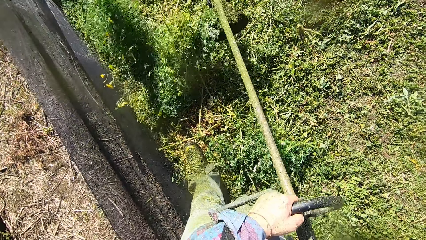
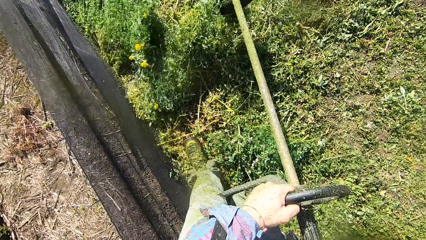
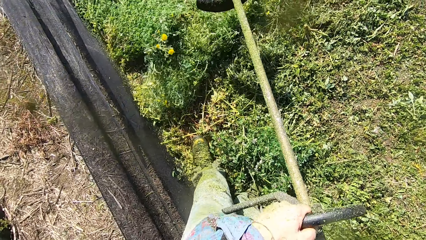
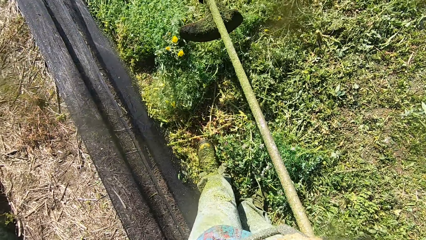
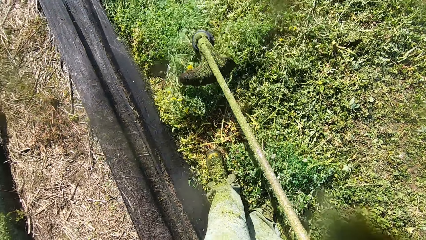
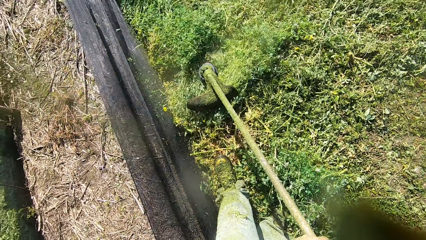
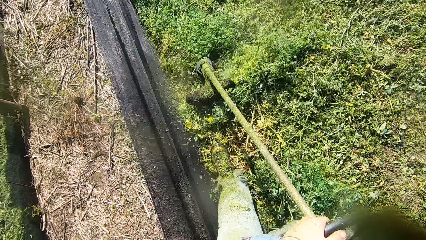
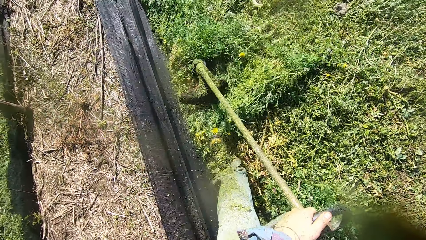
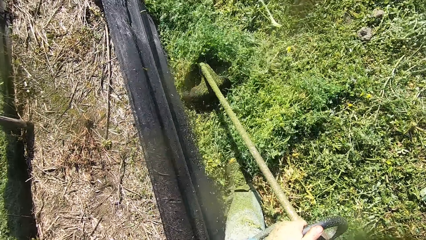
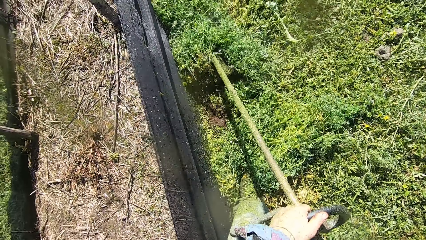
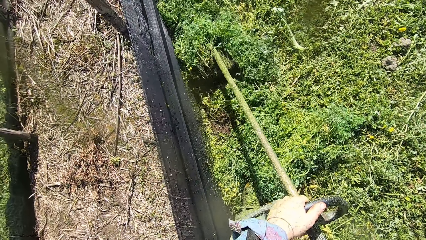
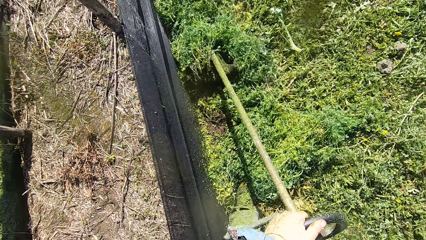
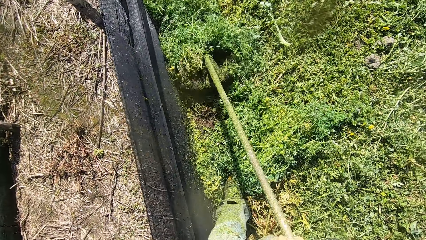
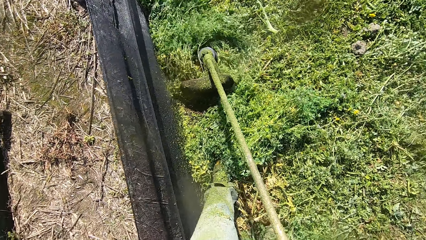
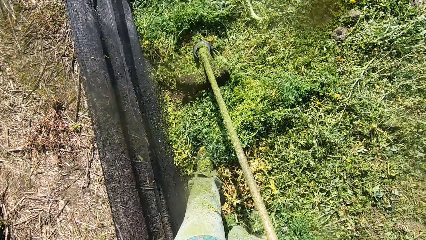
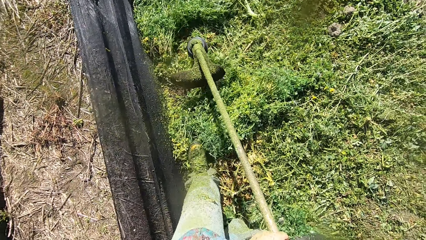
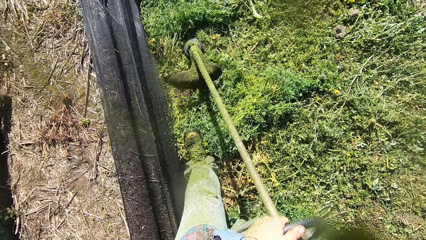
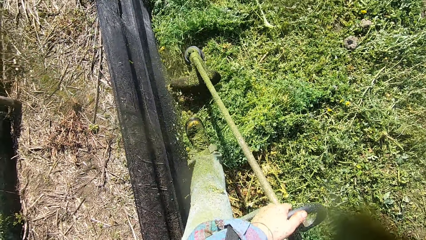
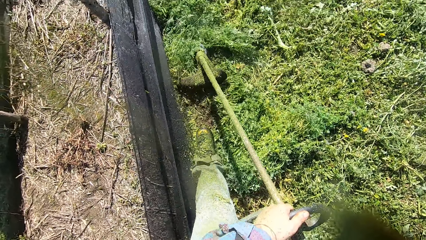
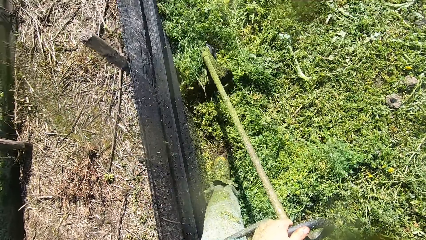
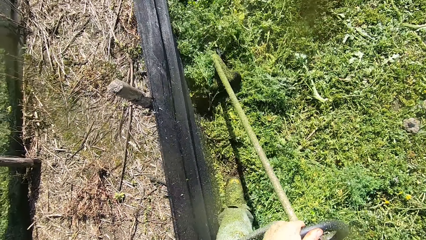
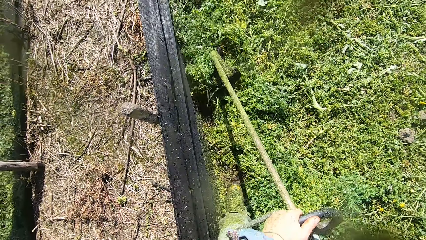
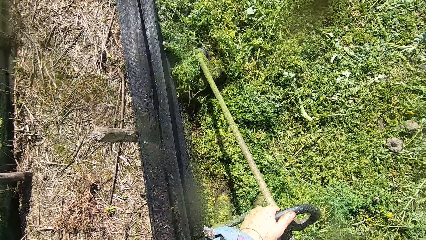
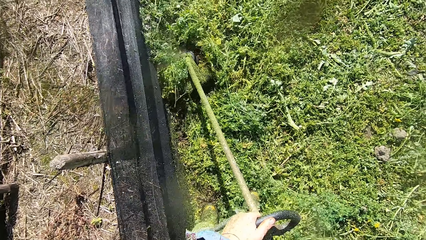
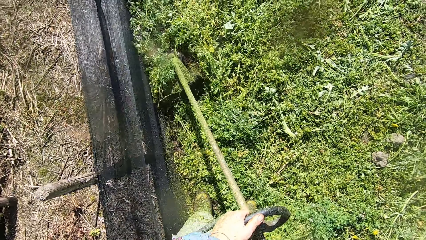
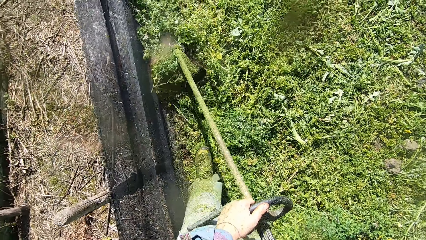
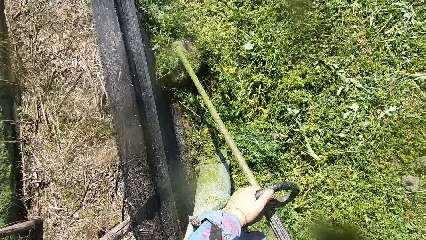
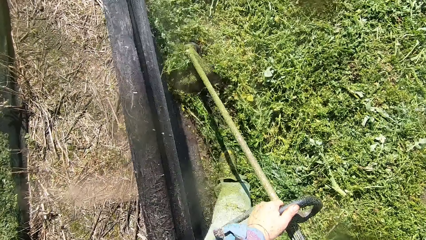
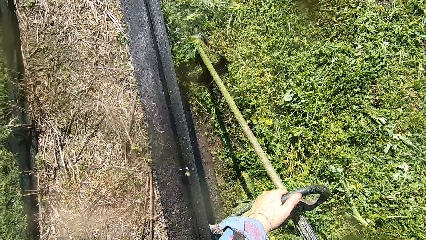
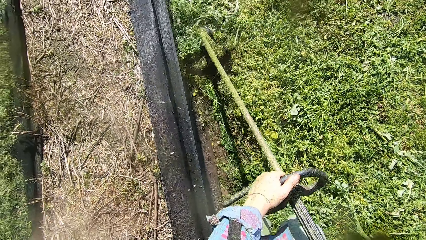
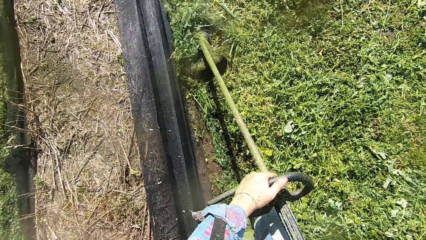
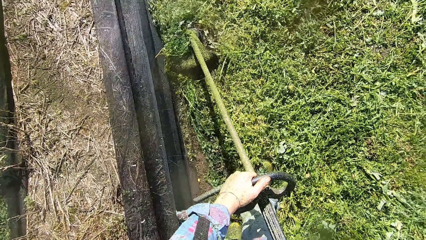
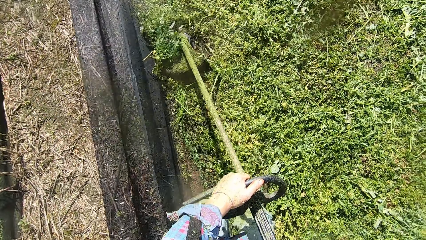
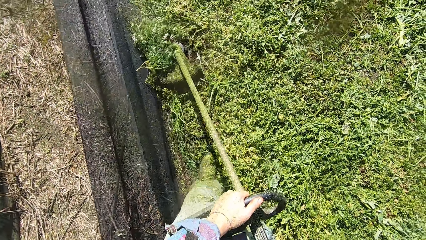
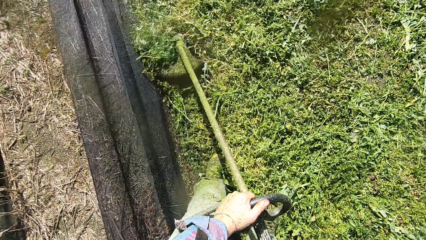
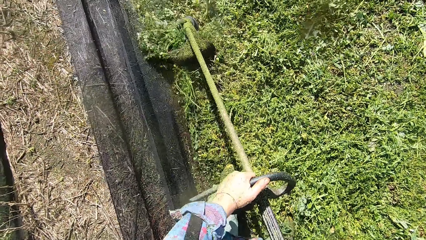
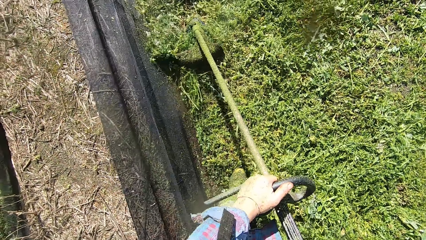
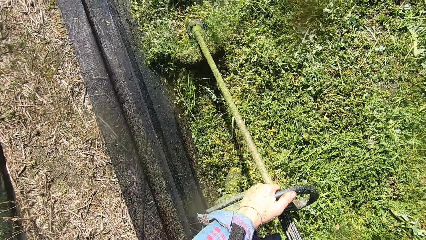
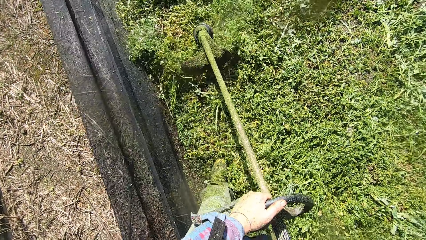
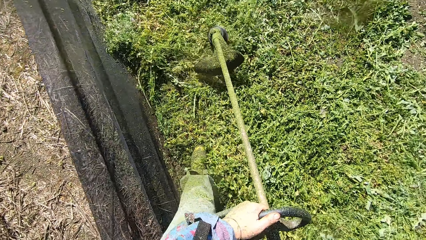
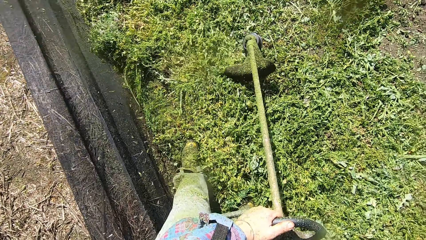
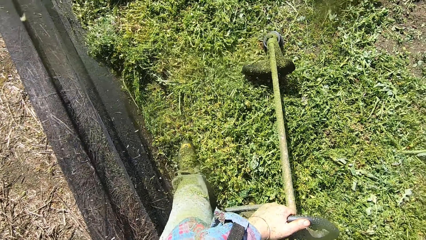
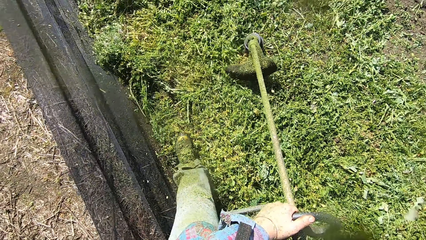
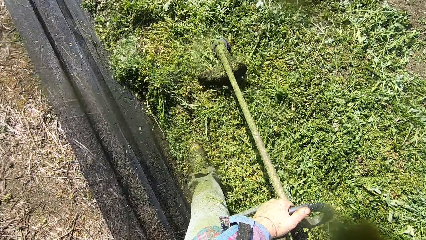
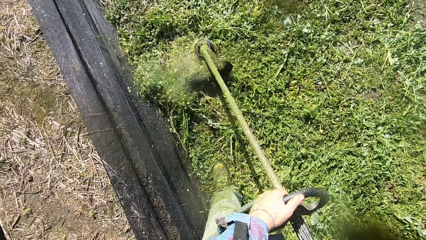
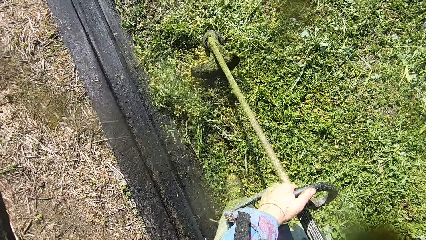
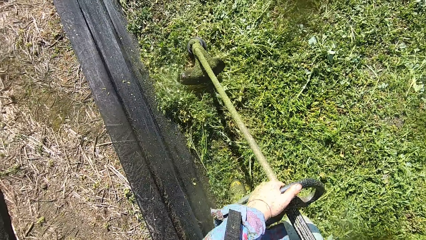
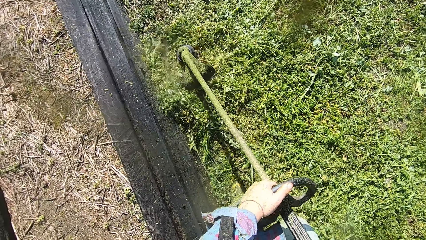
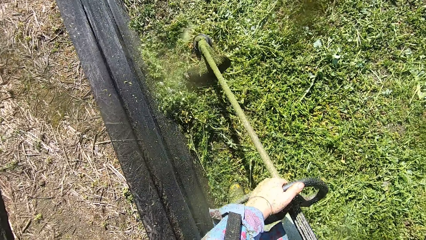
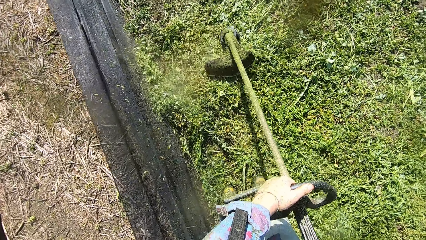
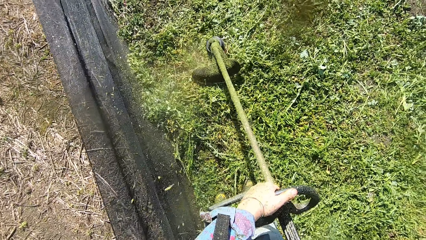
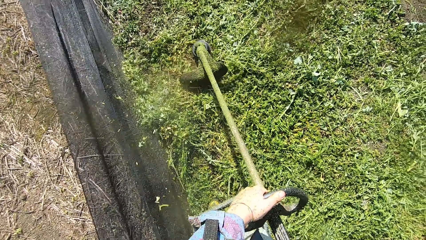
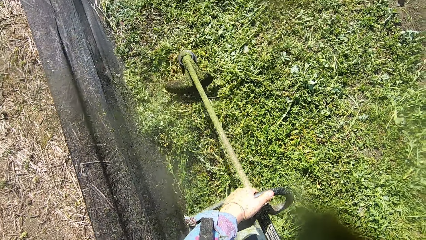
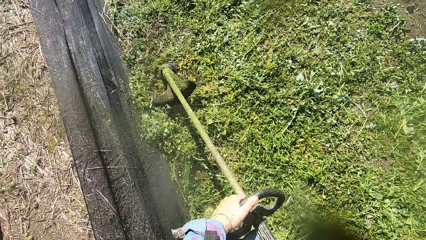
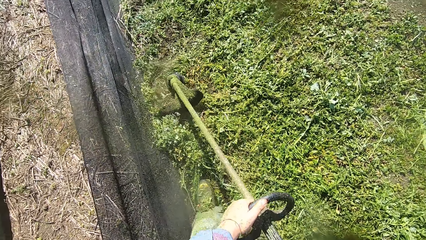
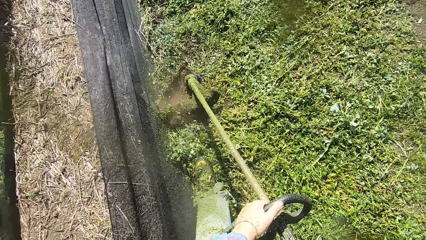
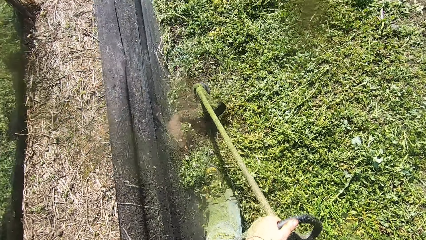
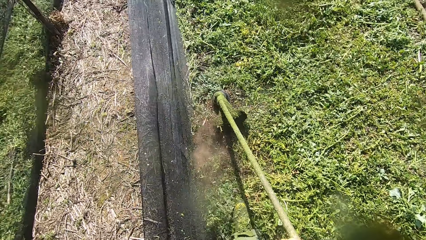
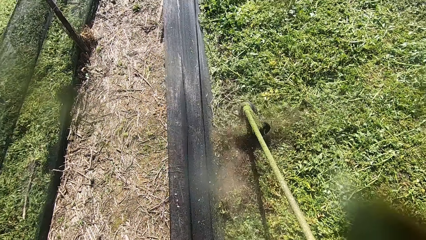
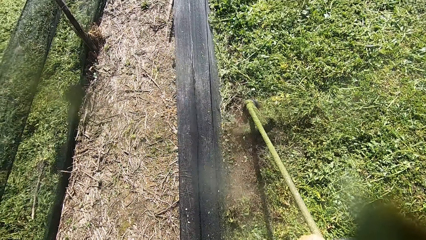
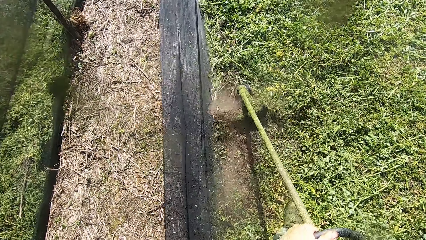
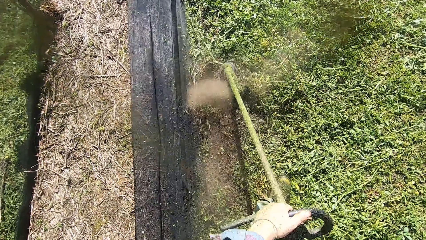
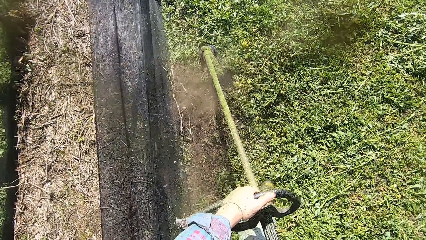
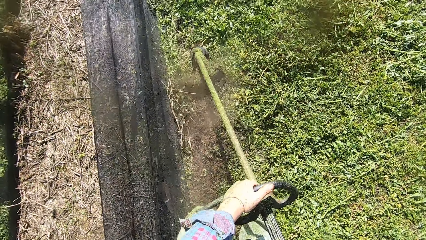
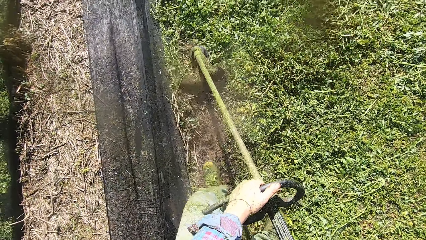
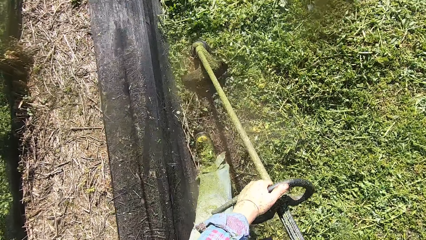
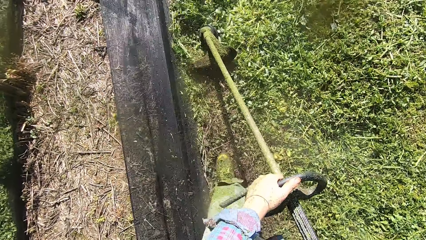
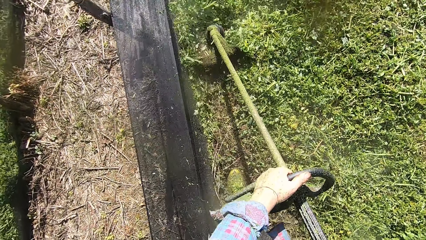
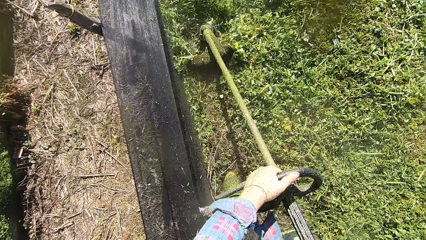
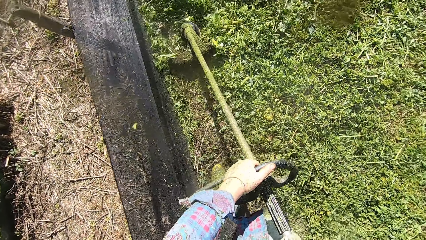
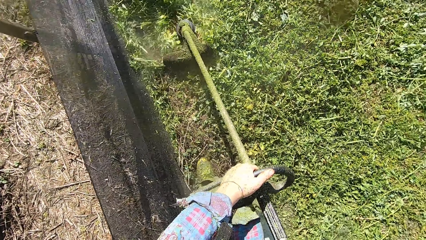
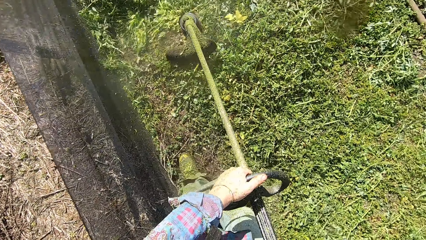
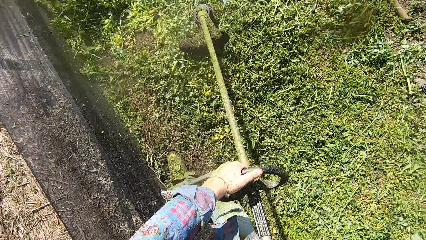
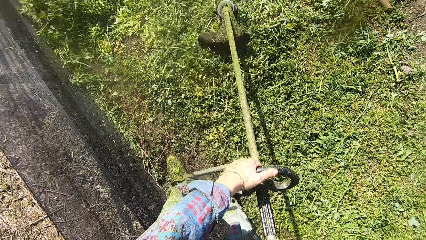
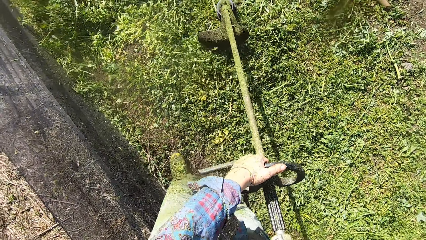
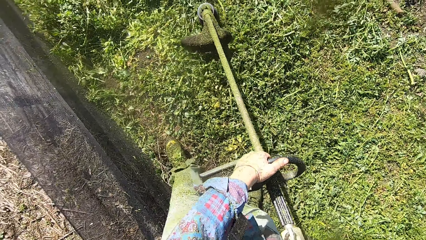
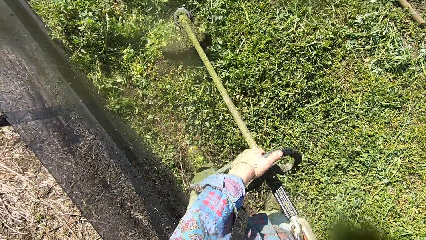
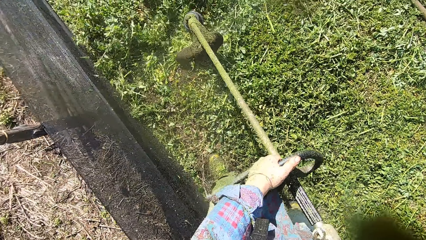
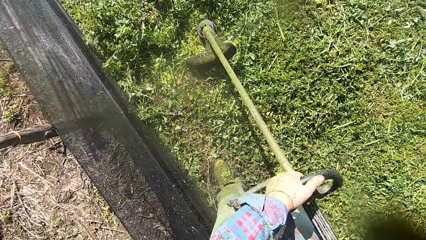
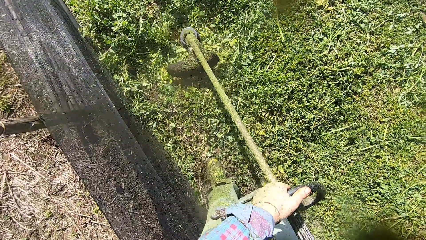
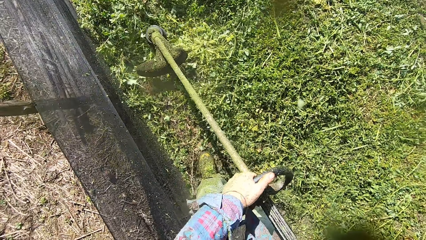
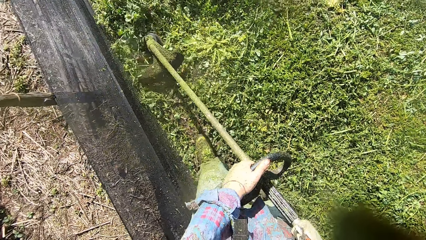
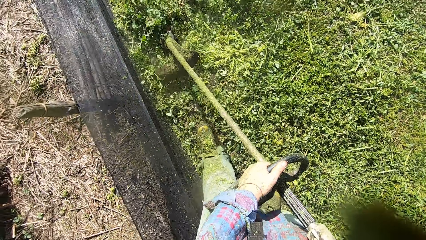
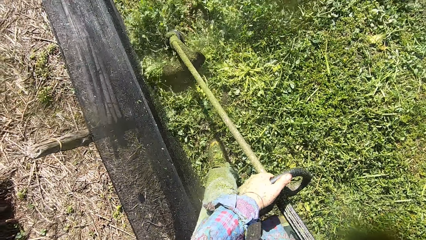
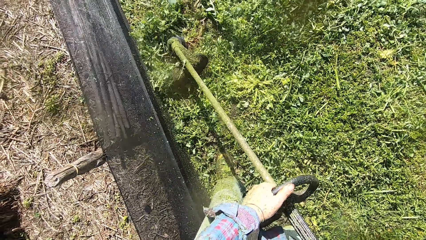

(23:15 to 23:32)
The camera wearer lifts the grass with a grass cutter. They cut the grass with the grass cutter. They move the grass cutter back. They cut the grass forward. They walk forward. They cut the grass with the grass cutter. They walk forward. They cut the grass sideways.
